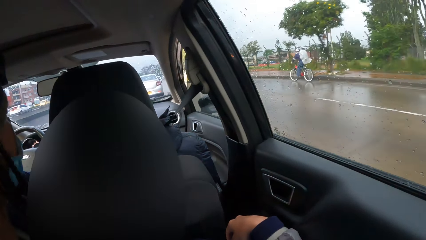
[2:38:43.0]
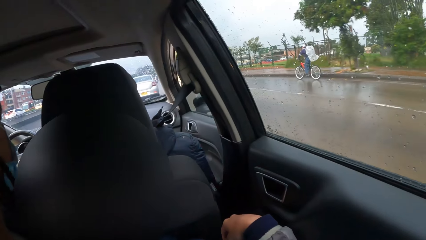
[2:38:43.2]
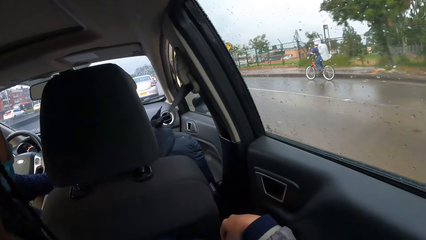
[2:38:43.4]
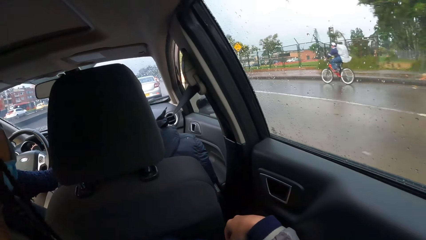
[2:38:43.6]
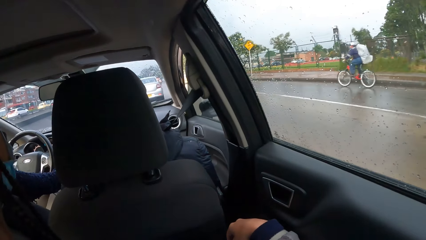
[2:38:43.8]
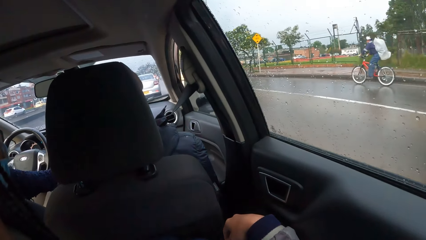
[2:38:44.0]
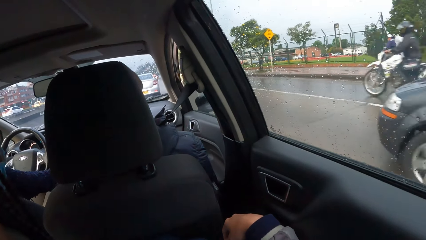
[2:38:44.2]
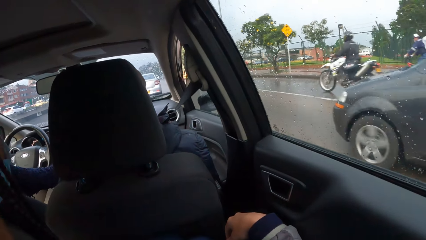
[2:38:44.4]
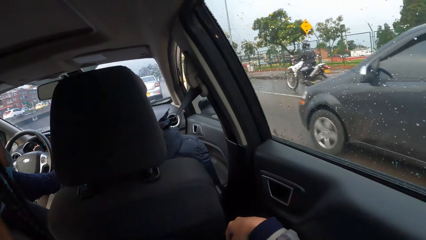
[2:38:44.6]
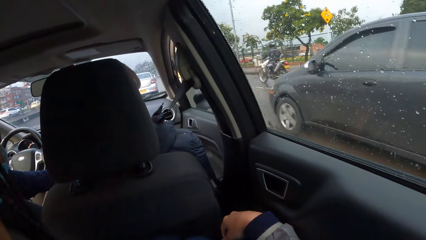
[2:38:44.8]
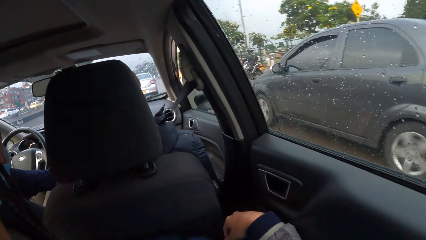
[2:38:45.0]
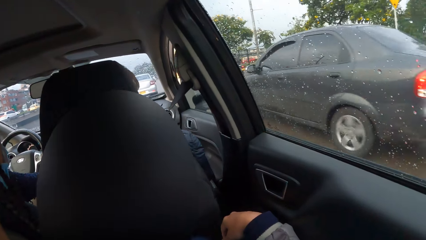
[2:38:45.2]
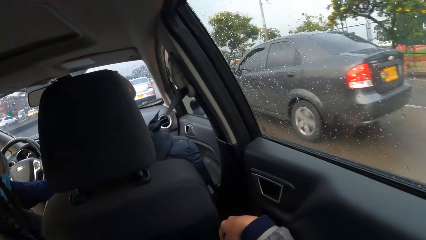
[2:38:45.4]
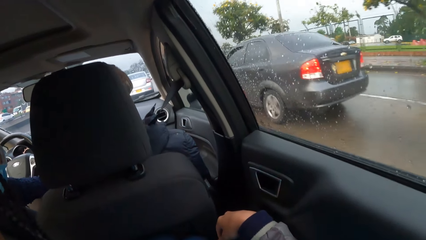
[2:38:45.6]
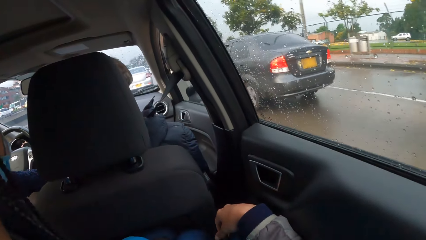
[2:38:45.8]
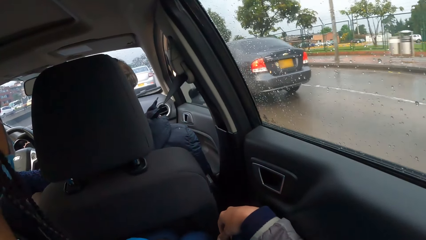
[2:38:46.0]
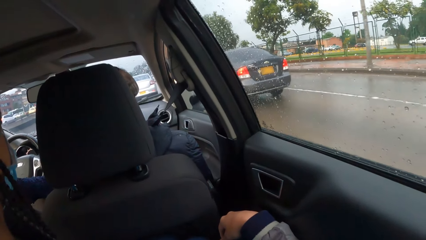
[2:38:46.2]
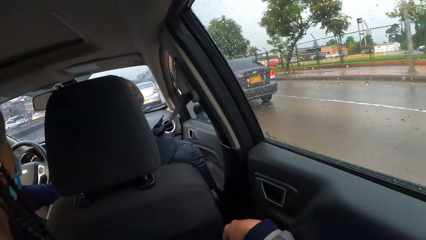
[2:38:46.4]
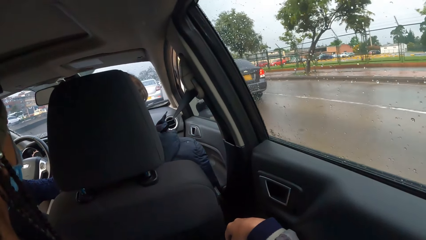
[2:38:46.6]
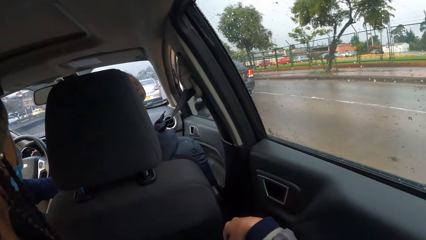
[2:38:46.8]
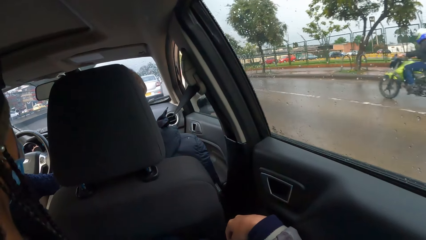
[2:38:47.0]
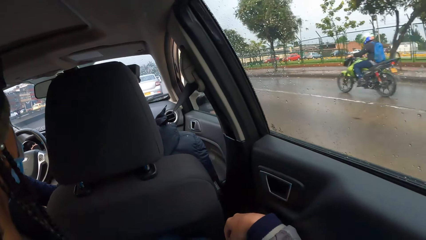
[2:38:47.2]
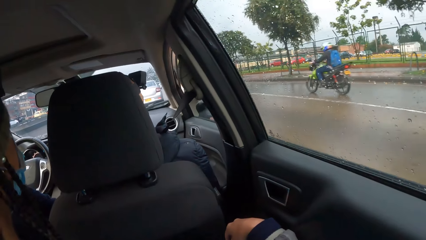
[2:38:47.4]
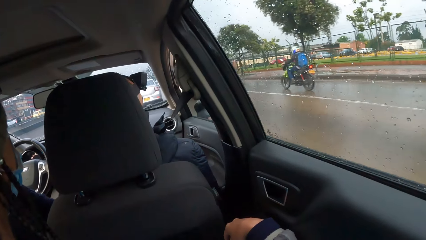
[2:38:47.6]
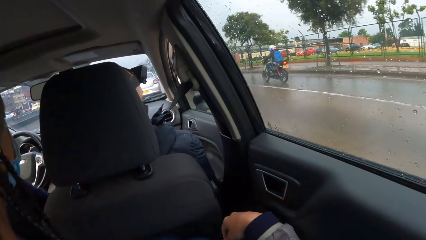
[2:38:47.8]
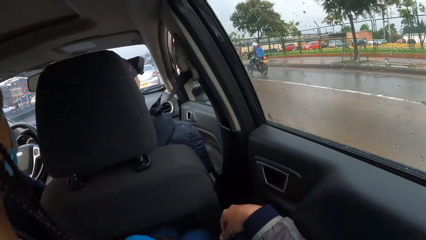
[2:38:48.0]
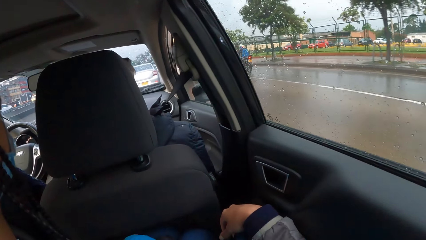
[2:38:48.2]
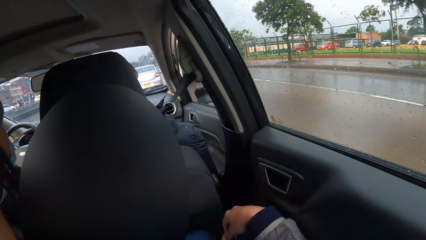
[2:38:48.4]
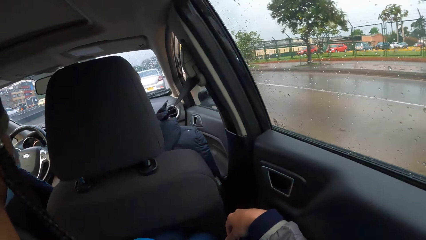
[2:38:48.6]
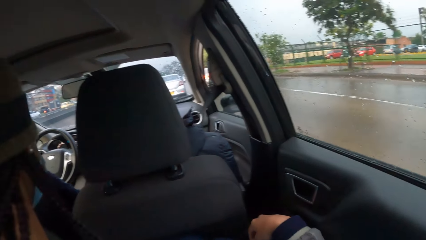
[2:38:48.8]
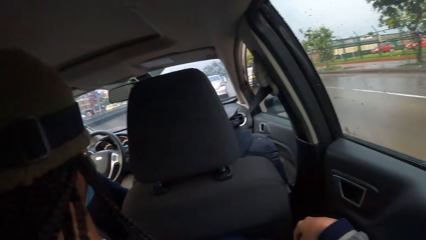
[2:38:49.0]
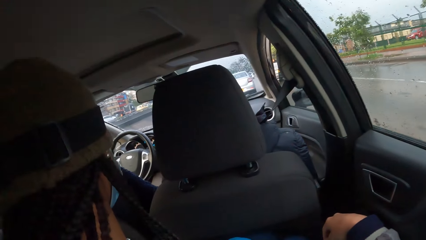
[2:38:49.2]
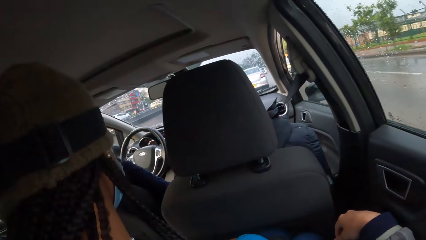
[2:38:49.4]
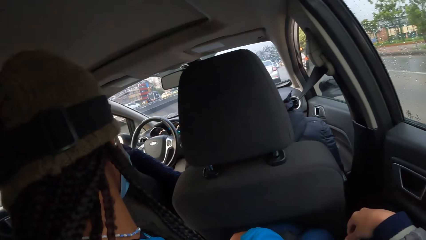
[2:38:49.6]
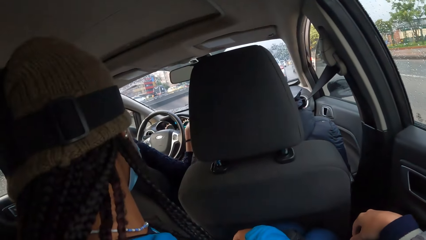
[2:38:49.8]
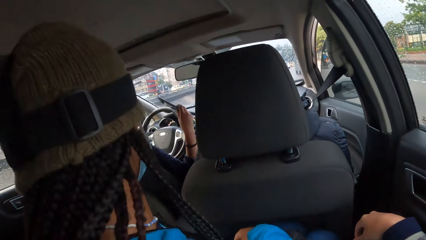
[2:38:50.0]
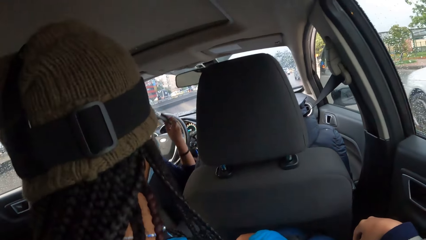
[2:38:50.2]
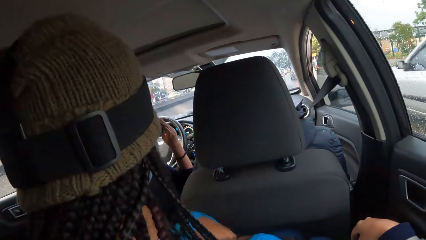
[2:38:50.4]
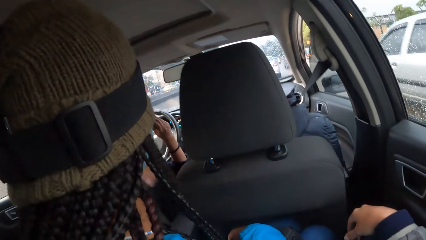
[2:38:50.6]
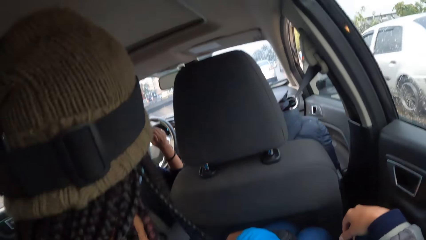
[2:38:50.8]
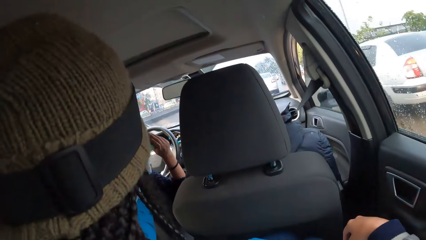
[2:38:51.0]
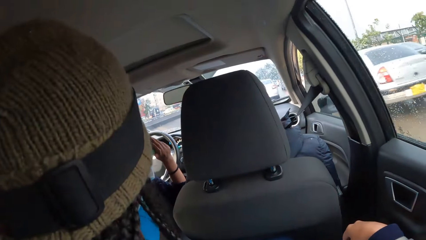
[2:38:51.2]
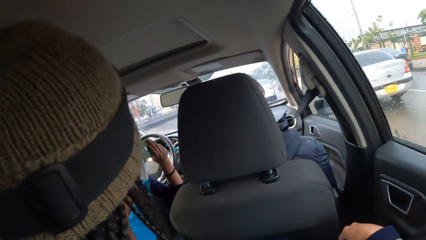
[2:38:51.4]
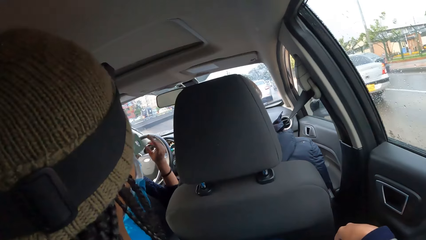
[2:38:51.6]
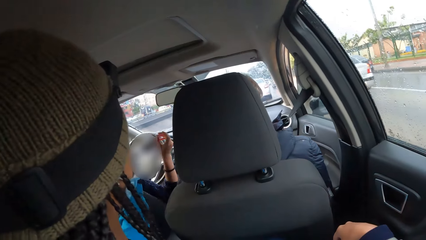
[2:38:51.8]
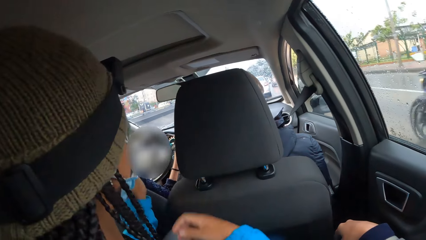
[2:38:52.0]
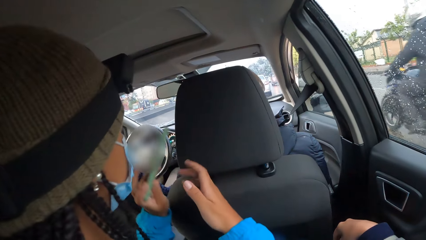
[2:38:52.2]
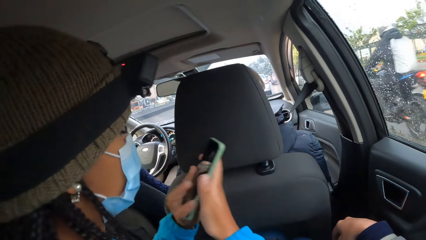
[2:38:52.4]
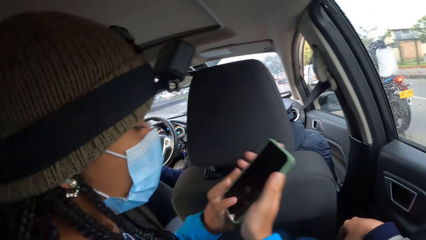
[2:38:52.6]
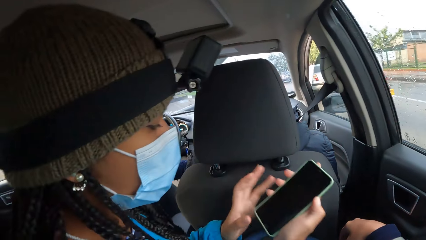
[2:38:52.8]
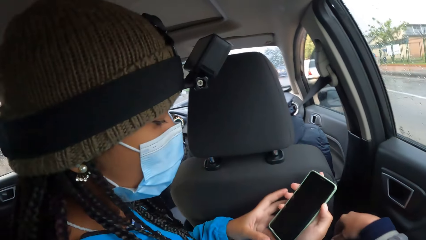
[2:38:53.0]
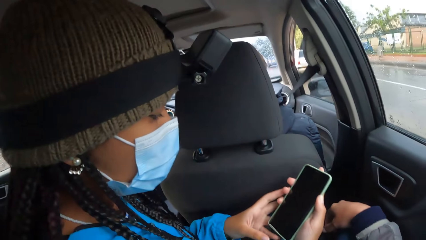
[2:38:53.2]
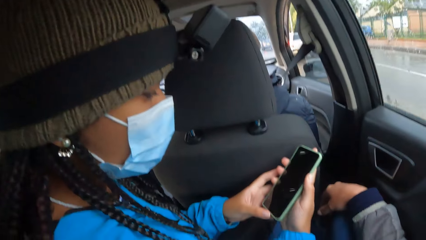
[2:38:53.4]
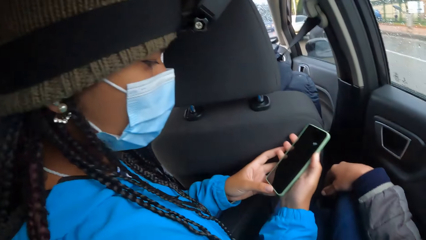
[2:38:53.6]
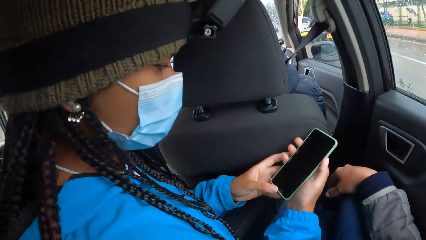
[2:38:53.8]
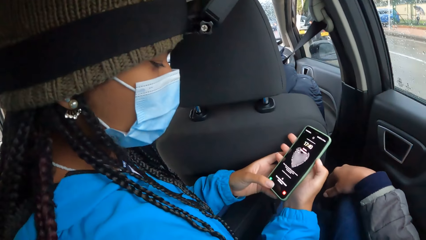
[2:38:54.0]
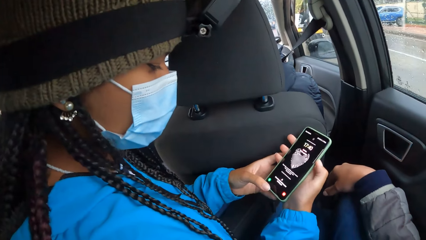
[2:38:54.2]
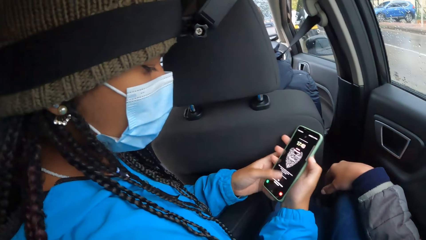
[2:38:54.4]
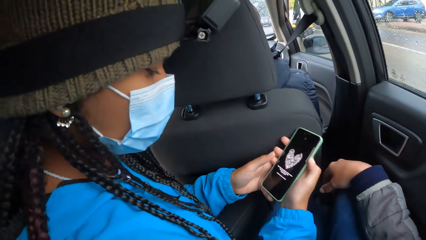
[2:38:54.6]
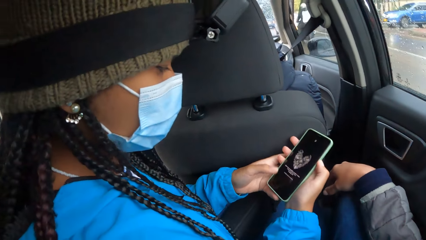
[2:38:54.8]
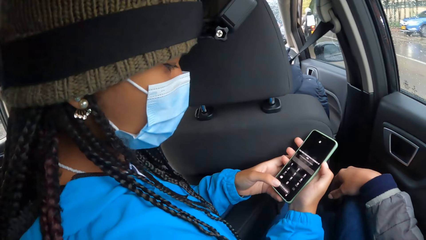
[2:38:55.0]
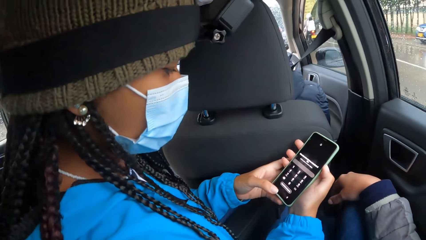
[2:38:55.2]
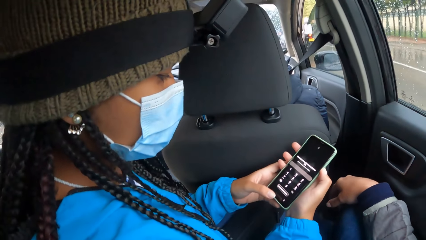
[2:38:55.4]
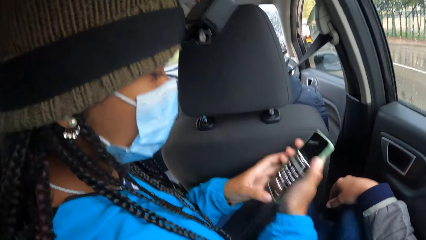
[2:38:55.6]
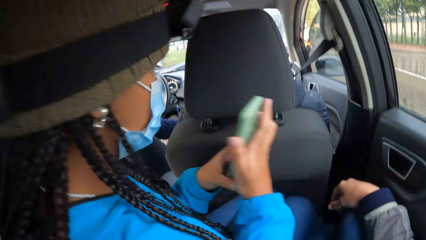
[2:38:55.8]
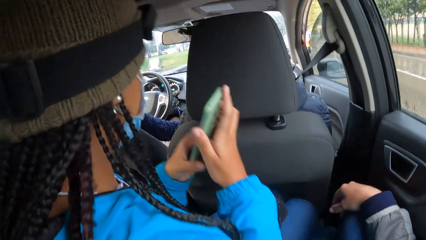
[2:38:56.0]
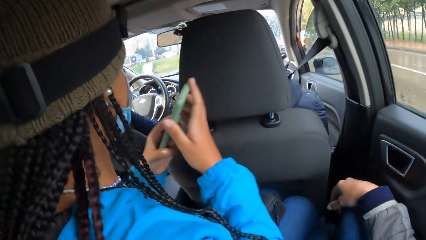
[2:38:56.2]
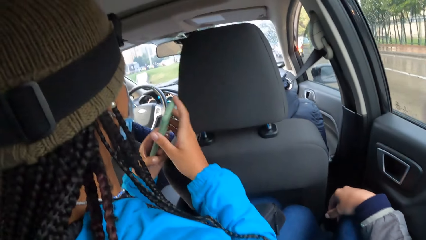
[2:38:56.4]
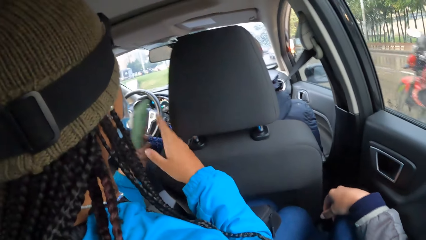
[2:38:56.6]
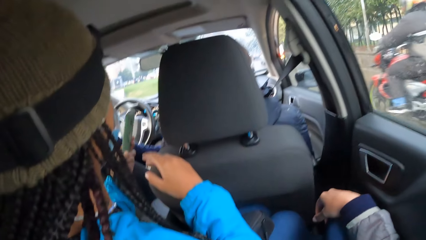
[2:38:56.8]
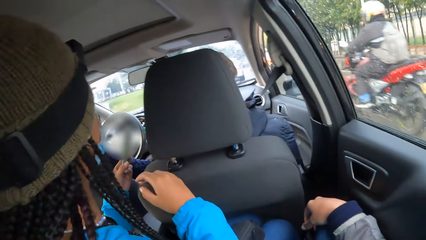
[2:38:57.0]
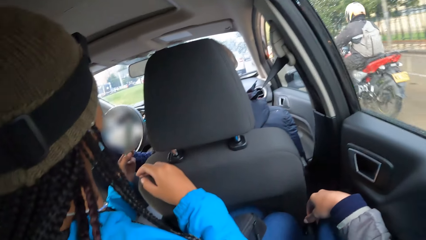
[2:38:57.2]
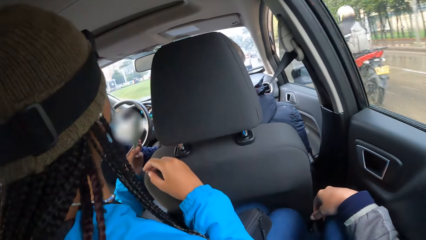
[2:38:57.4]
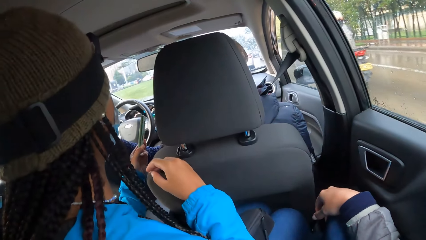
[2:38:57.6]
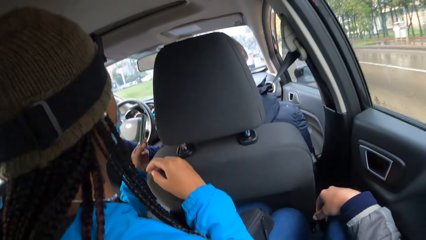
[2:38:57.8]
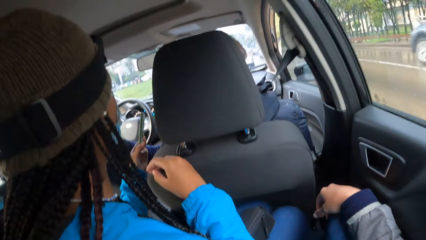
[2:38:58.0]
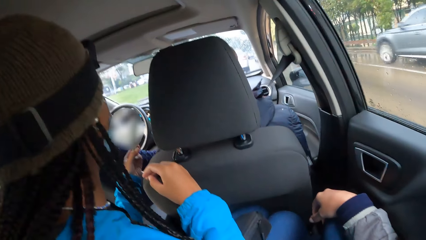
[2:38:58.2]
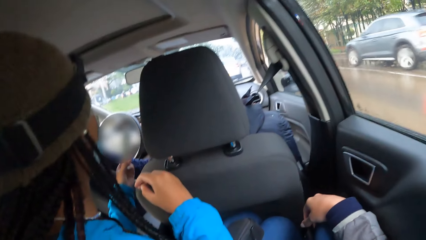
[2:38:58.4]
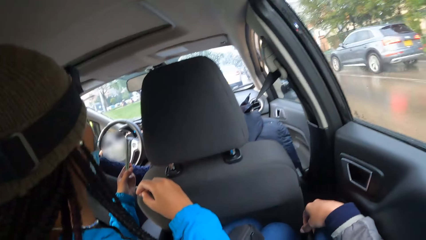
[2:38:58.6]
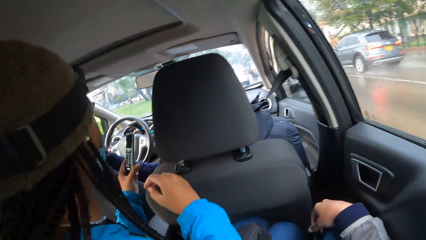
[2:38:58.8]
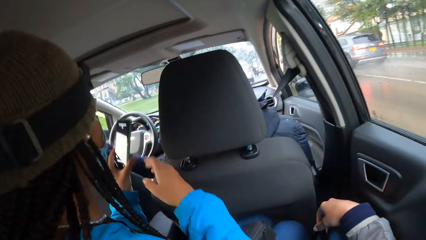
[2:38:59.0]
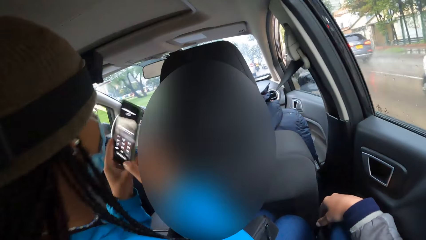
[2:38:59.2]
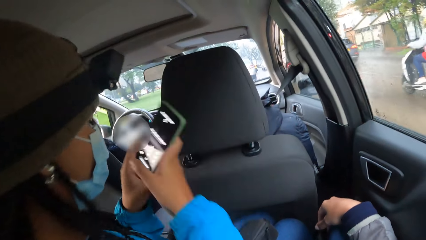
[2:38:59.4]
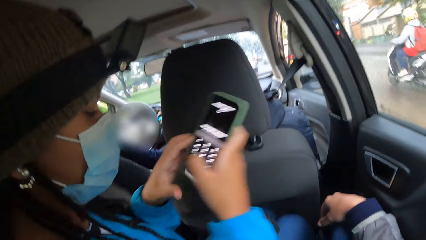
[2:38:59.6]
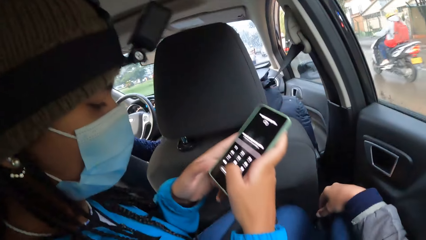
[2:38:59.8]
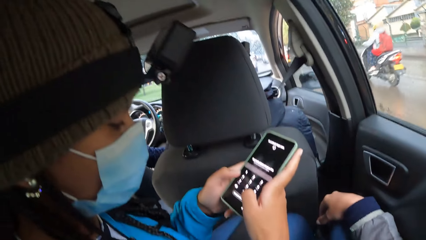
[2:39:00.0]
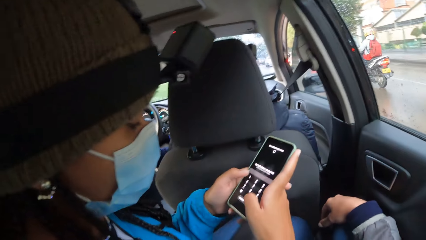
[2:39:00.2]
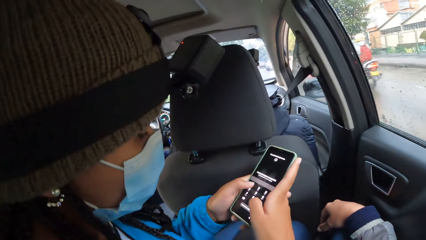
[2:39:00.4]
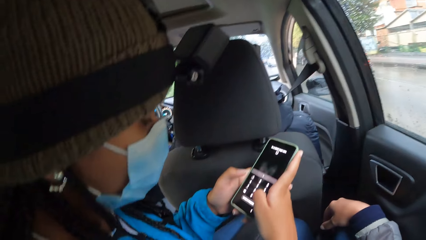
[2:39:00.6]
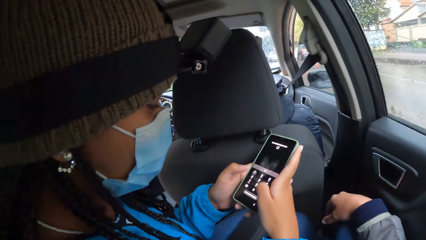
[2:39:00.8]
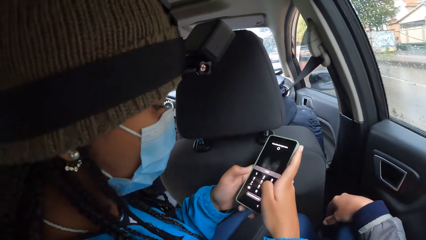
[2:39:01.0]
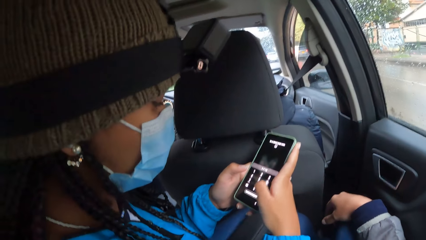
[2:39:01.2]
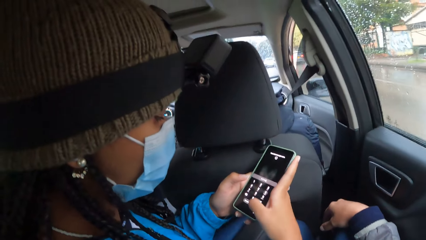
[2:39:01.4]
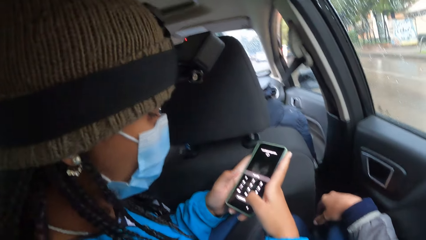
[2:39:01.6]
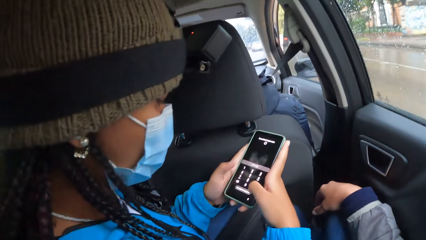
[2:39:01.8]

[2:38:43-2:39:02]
A woman receives a phone from a man with her left hand. The woman talks to the man. The woman holds the phone with both hands. The woman scrolls the phone. The woman holds the phone with her left hand. The woman shows the man the phone. The man talks to the woman. The woman holds the phone with both hands. The woman scrolls the phone.
